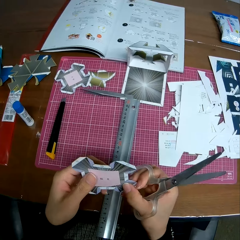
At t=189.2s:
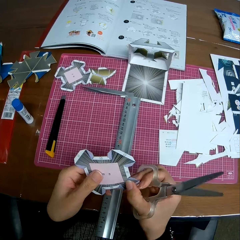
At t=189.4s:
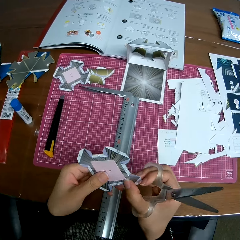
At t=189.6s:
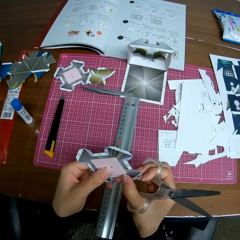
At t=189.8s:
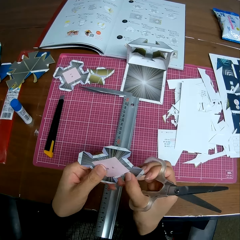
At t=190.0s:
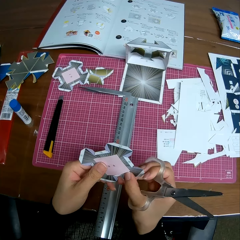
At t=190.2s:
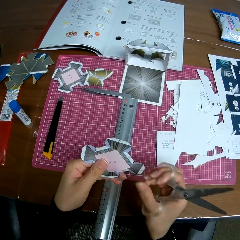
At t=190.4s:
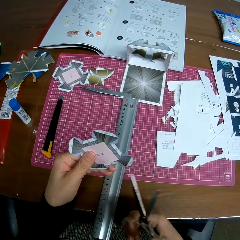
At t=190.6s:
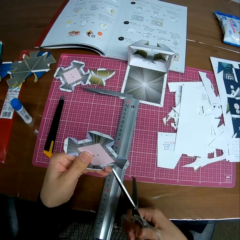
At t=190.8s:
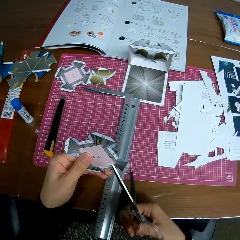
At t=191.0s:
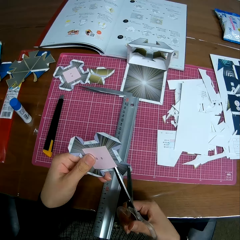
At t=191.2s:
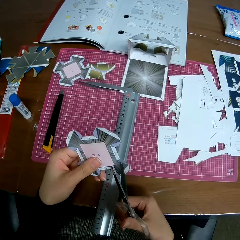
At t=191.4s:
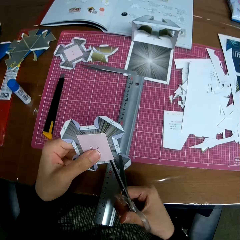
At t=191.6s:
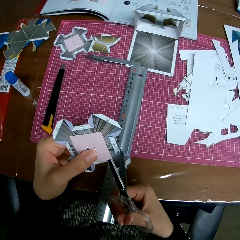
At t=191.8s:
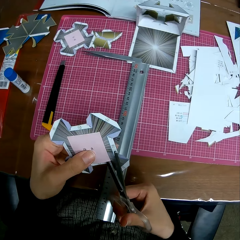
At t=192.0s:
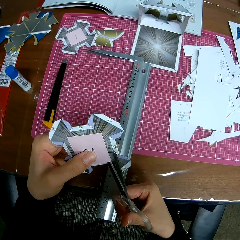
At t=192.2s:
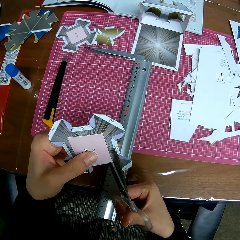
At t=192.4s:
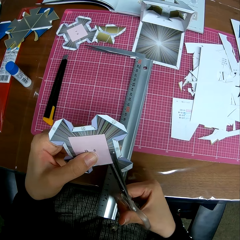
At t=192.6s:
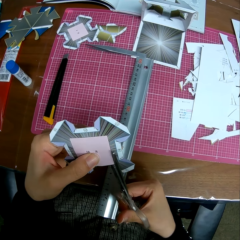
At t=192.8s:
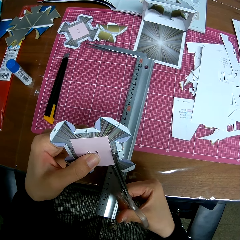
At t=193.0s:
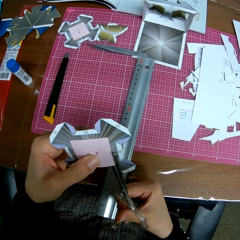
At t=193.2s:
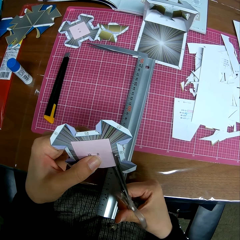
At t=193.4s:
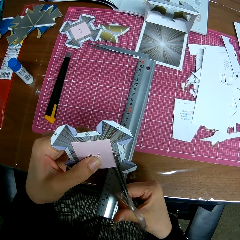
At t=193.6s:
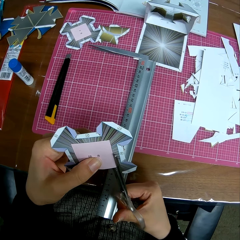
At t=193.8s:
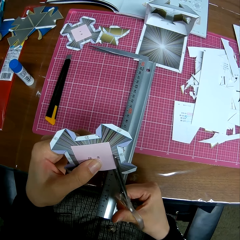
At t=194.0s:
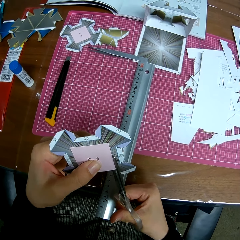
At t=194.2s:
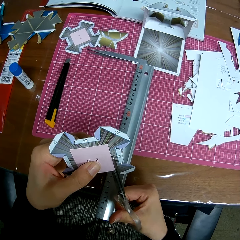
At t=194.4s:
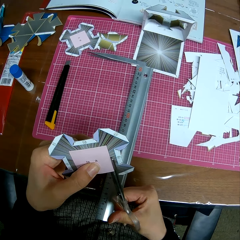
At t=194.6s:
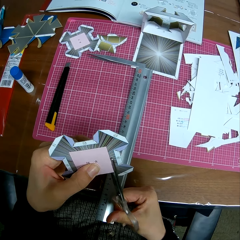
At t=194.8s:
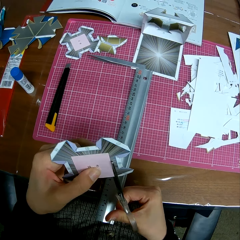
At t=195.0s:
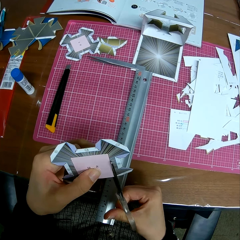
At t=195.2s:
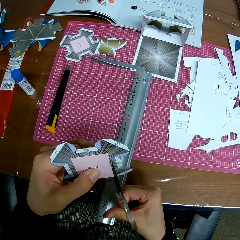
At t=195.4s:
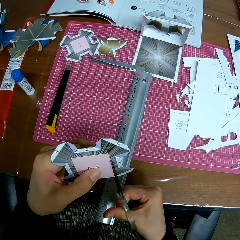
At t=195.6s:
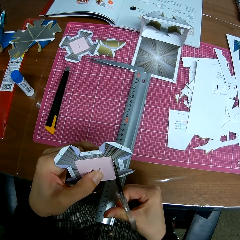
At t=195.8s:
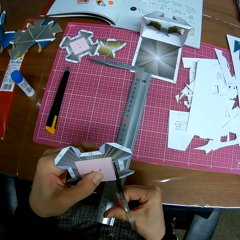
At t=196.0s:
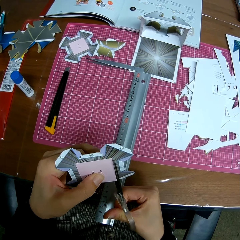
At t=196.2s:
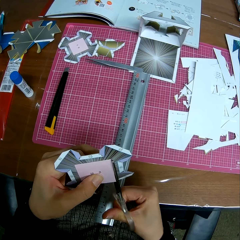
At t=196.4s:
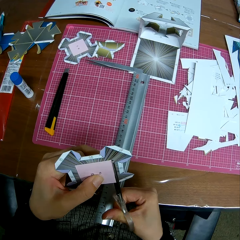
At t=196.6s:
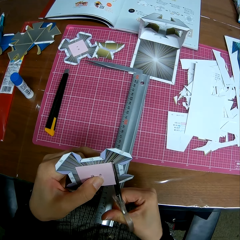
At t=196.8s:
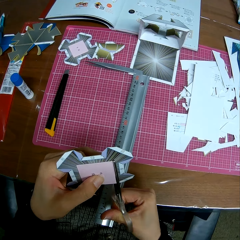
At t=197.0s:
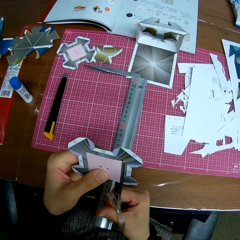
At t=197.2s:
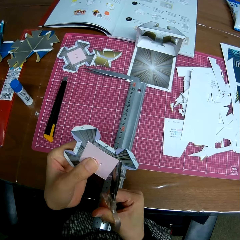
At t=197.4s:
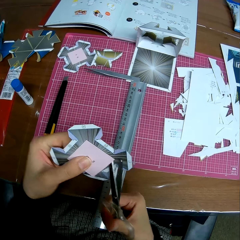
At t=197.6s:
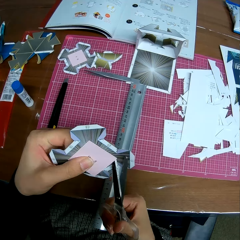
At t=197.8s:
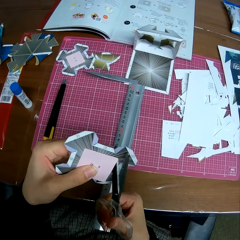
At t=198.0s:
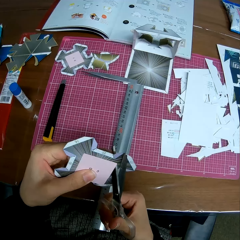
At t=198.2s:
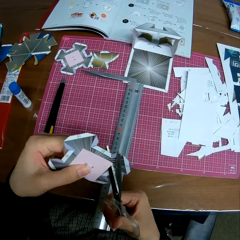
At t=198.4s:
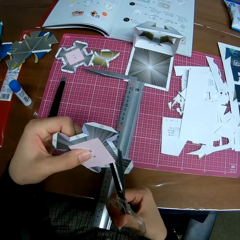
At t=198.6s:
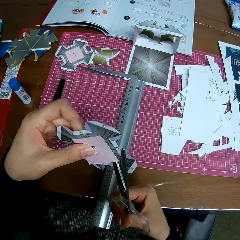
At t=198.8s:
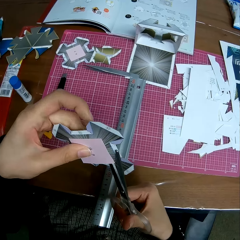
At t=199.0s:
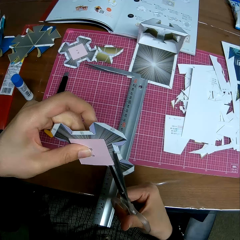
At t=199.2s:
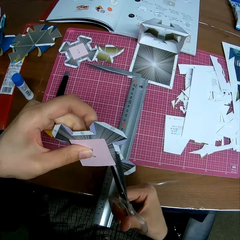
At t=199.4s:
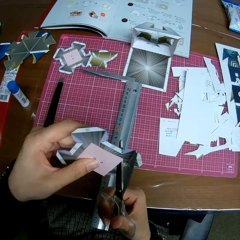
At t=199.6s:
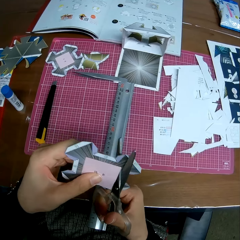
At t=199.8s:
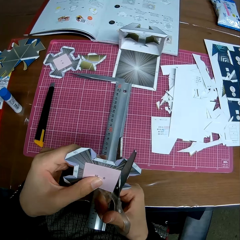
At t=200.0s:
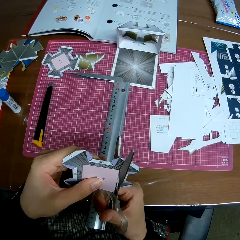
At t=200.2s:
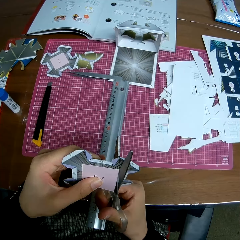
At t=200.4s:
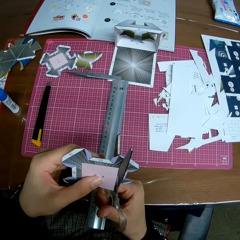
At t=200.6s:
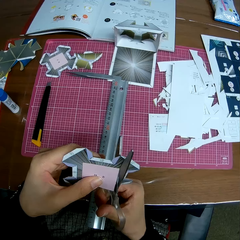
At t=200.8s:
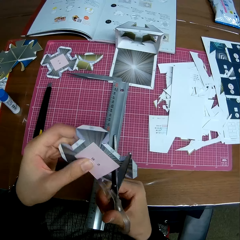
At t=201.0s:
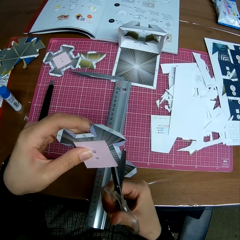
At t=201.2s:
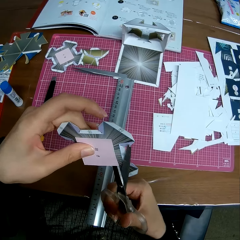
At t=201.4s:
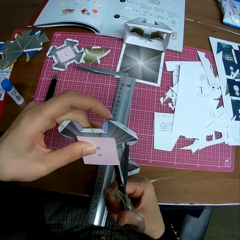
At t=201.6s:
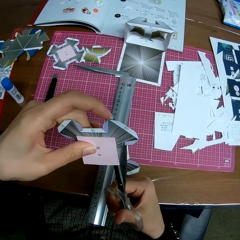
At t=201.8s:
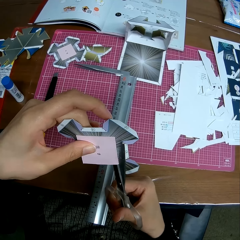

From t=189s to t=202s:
The camera wearer holds the paper craft or tangram with his two hands. He cuts the tangram with a pair of scissors. He turns the tangram. He cuts the tangram with a pair of scissors. He turns the tangram.

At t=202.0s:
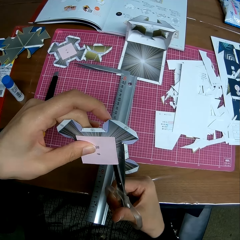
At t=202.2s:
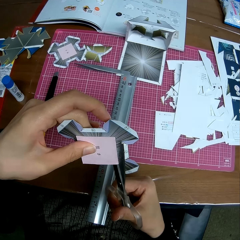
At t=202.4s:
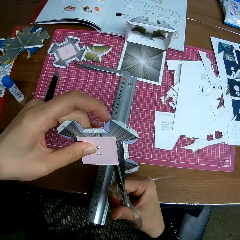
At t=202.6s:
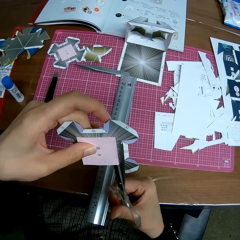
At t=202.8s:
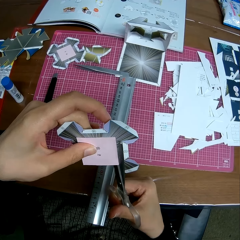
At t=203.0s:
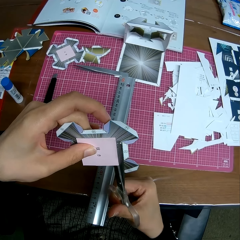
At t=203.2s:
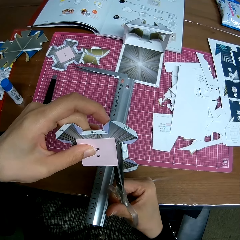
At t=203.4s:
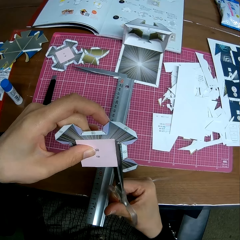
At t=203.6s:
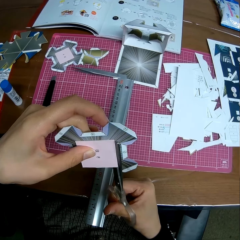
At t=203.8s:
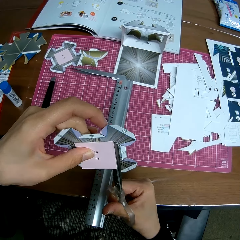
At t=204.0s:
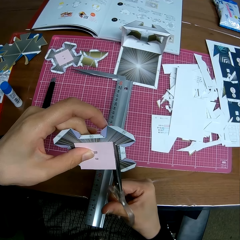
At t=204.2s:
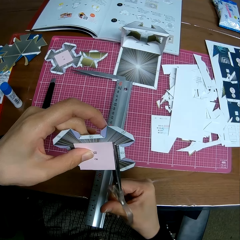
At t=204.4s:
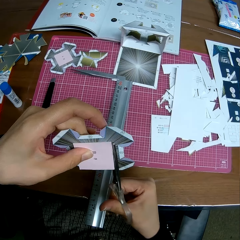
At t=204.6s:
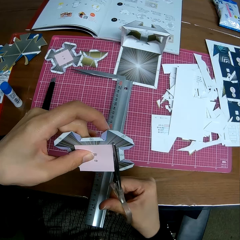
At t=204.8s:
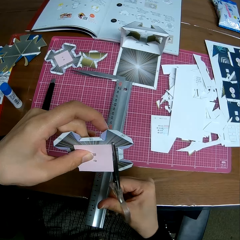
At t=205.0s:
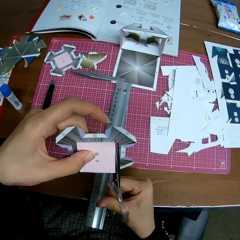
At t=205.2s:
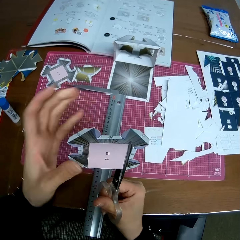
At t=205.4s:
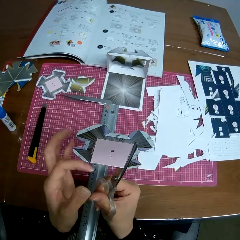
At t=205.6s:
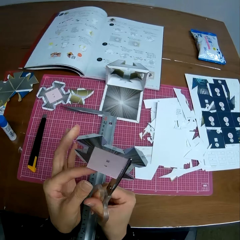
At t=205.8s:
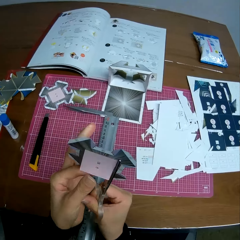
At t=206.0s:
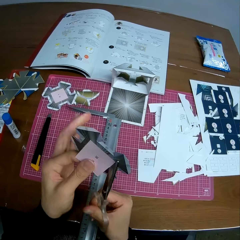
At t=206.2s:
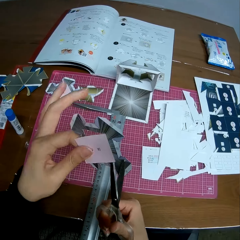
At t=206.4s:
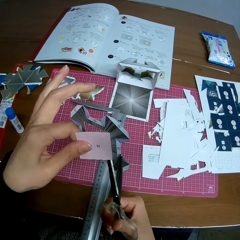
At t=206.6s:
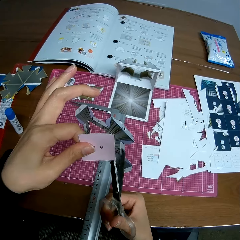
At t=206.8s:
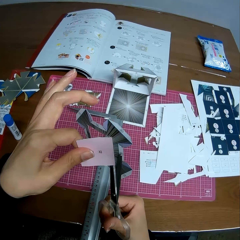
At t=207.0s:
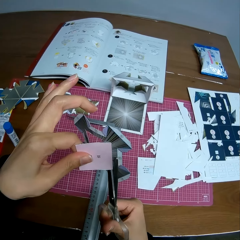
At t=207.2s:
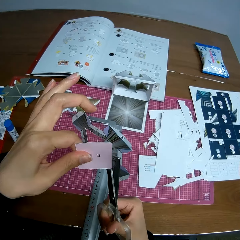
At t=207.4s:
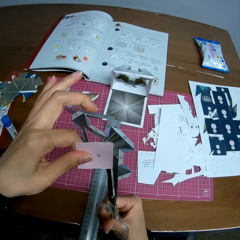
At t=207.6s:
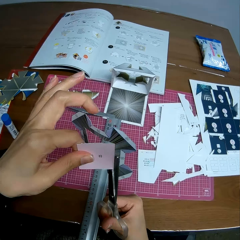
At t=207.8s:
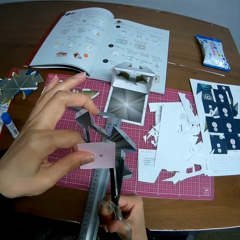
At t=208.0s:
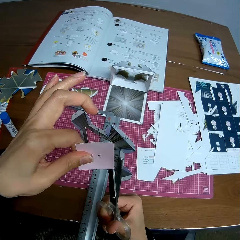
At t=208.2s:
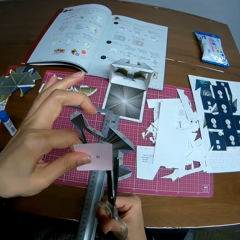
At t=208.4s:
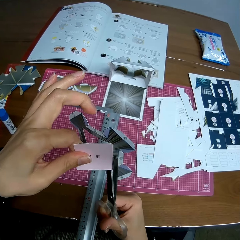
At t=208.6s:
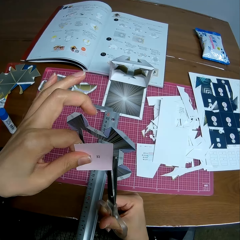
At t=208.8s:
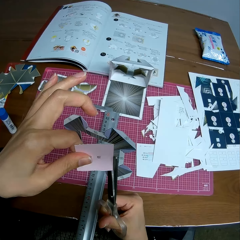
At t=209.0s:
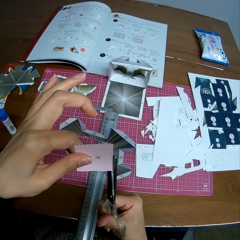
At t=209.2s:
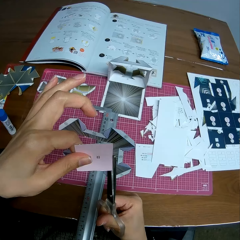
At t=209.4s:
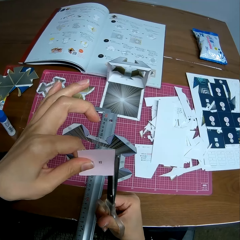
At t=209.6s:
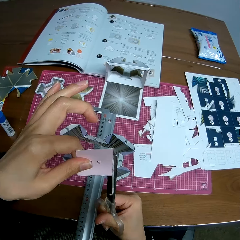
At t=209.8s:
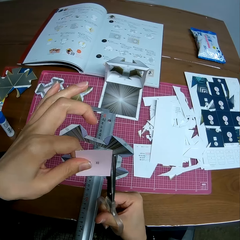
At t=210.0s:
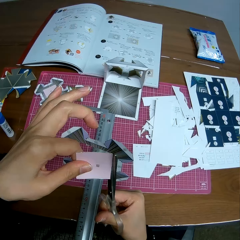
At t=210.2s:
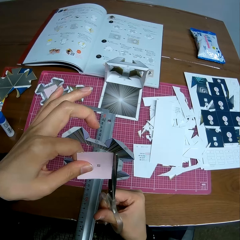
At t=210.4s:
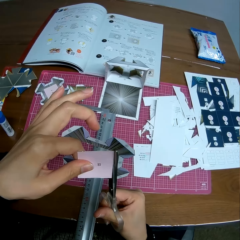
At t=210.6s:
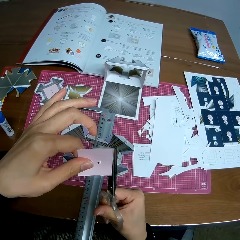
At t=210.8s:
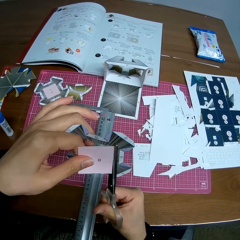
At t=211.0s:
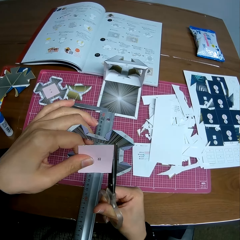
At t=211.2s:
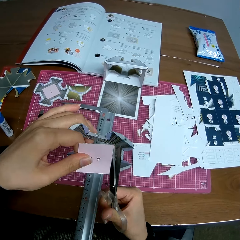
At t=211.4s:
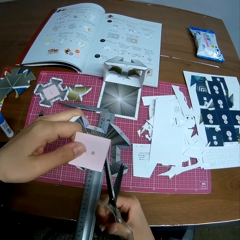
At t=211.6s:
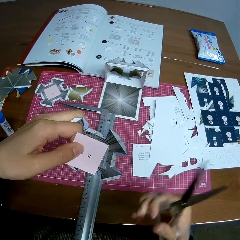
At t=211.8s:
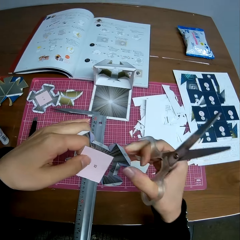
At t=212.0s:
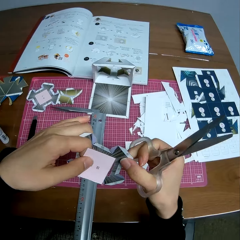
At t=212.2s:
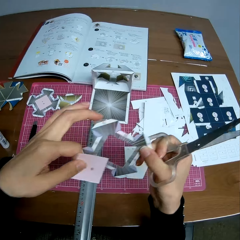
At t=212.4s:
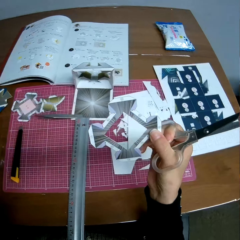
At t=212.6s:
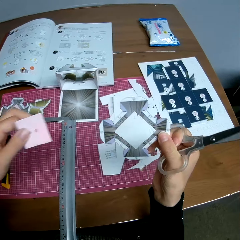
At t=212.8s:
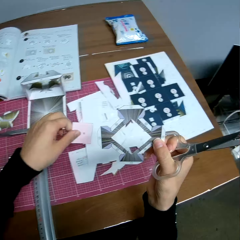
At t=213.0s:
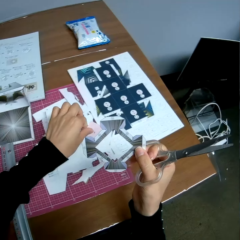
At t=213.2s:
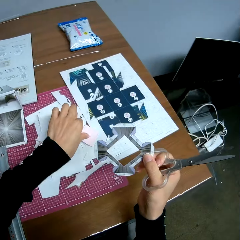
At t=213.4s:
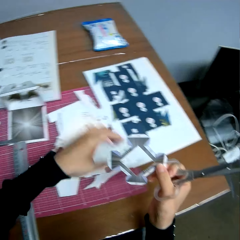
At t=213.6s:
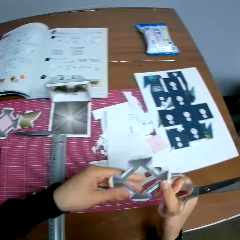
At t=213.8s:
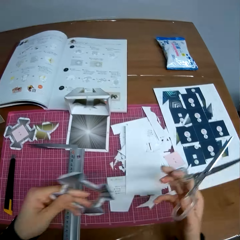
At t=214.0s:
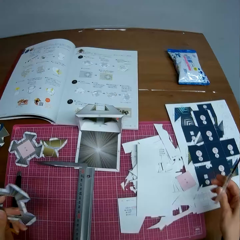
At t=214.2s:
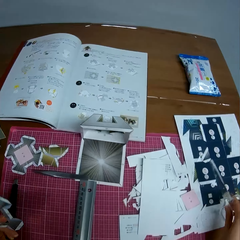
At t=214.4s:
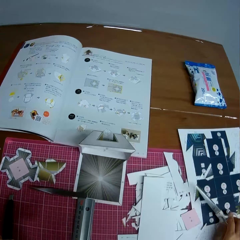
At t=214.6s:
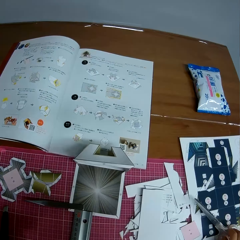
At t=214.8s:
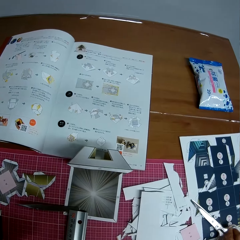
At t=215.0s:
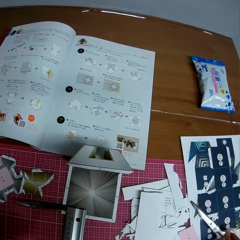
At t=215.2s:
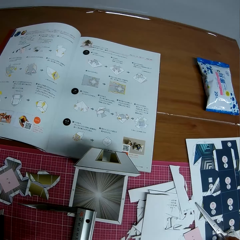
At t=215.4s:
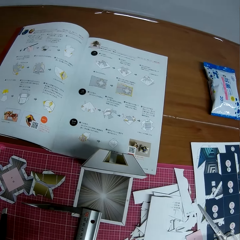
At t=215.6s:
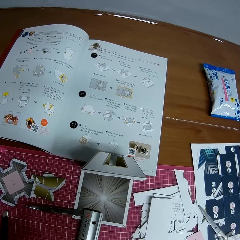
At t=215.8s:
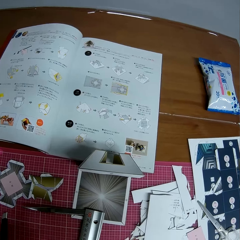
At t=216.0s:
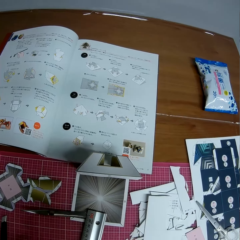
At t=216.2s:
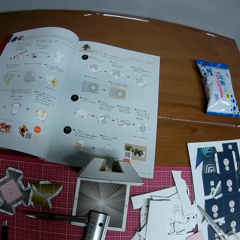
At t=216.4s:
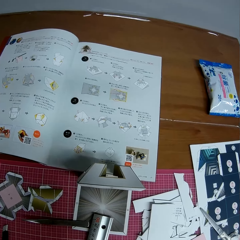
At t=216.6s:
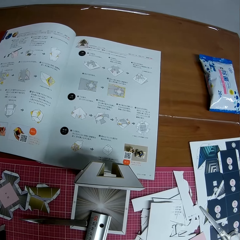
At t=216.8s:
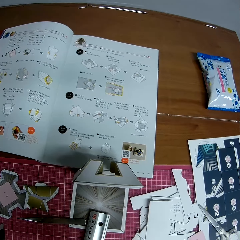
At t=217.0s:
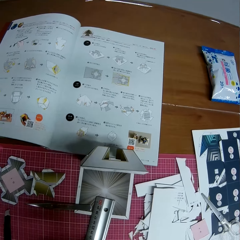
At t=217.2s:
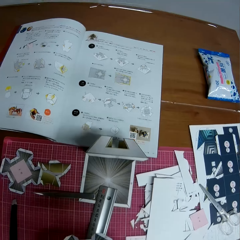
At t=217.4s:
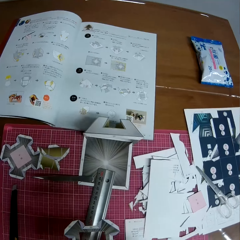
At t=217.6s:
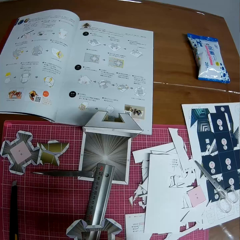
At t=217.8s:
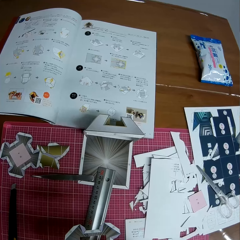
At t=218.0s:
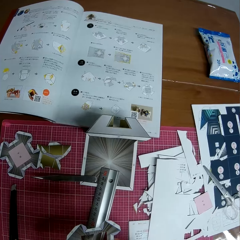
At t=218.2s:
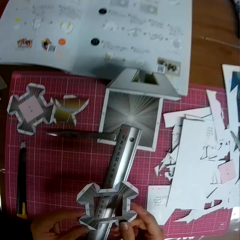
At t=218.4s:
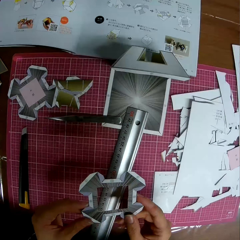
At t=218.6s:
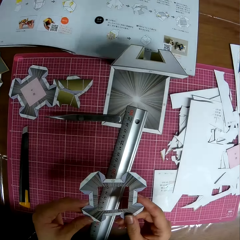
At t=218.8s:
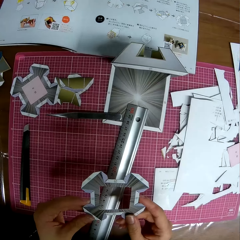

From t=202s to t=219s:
The camera wearer cuts the tangram with a pair of scissors. They turn the tangram. They cut the tangram with a pair of scissors. They hold a piece of tangram. They place the tangram pattern on a cutting mat. They drop the removed paper from the paper craft on the table. They hold the tangram pattern. They place the pair of scissors on the cutting mat.
